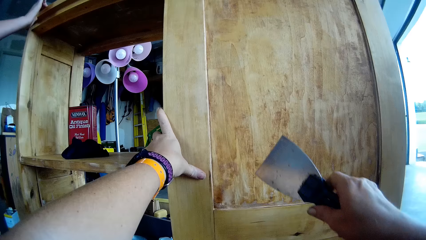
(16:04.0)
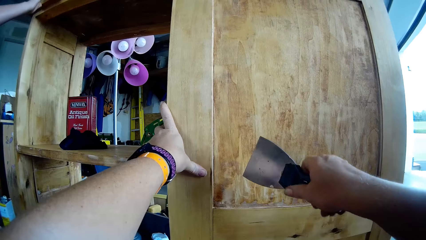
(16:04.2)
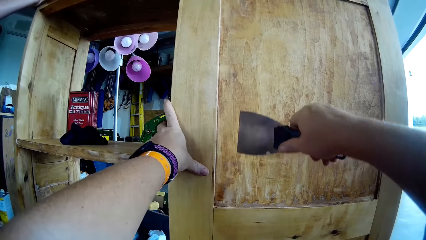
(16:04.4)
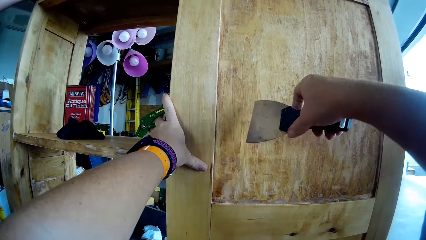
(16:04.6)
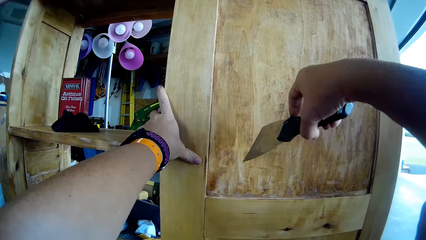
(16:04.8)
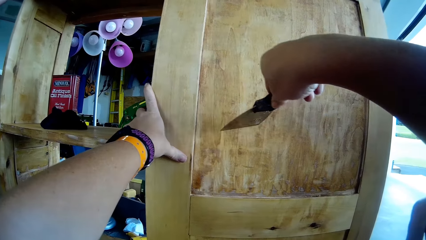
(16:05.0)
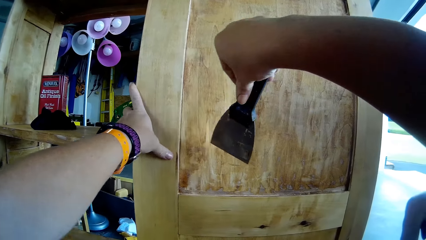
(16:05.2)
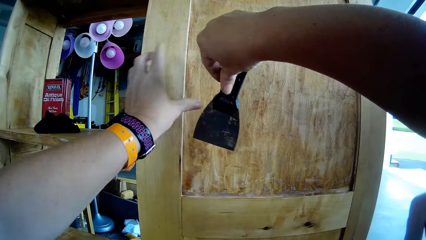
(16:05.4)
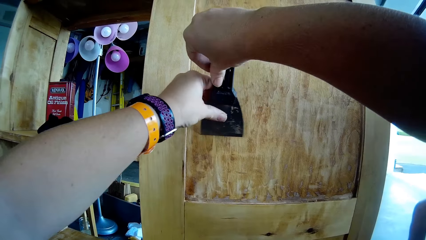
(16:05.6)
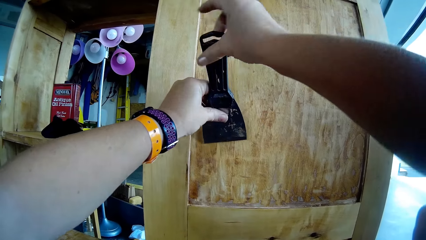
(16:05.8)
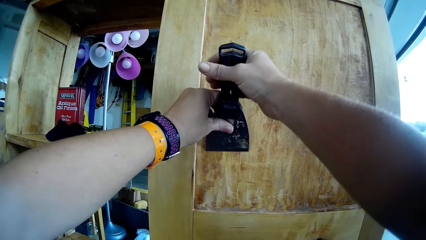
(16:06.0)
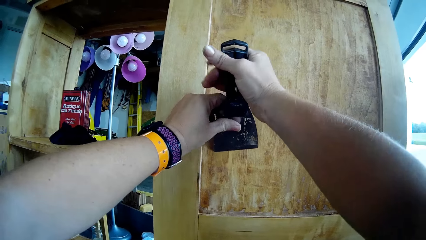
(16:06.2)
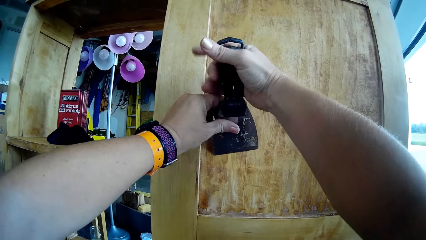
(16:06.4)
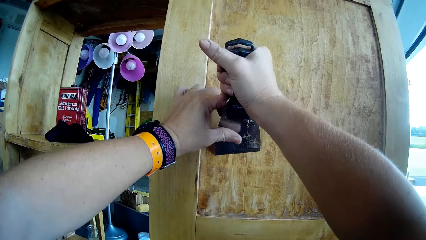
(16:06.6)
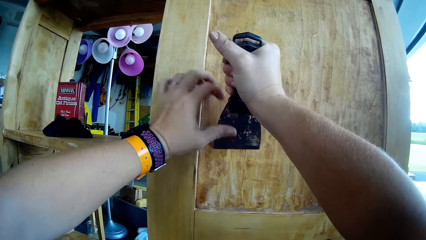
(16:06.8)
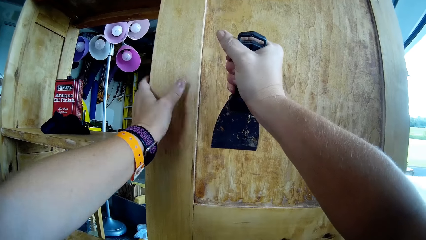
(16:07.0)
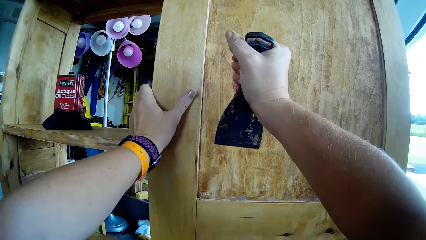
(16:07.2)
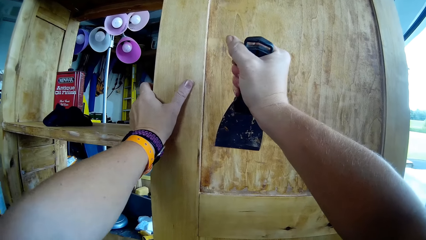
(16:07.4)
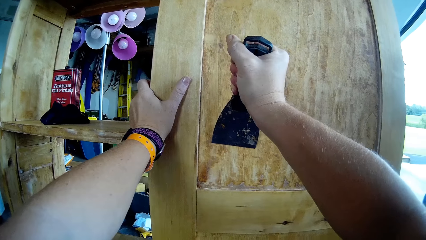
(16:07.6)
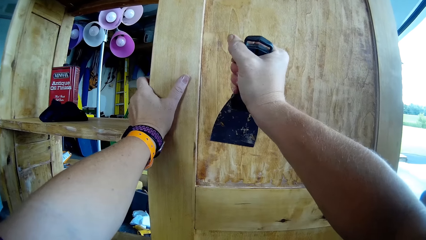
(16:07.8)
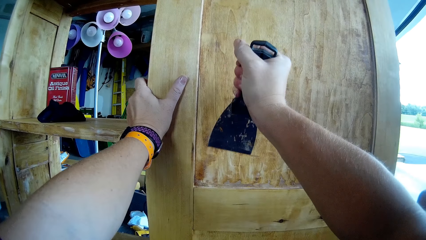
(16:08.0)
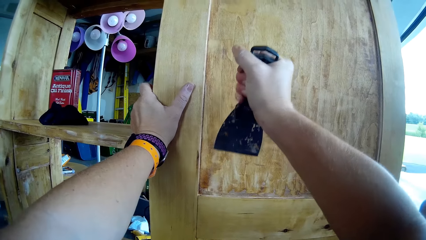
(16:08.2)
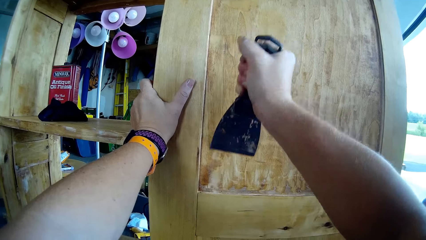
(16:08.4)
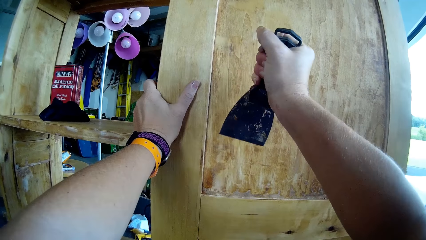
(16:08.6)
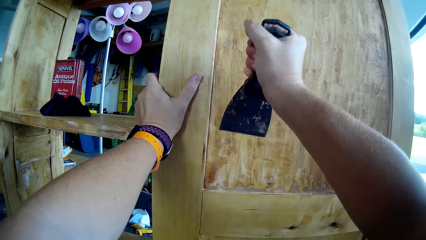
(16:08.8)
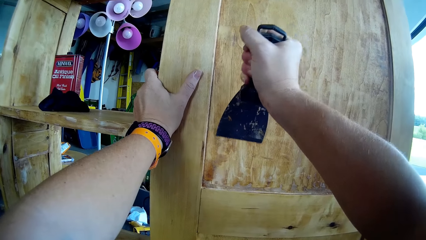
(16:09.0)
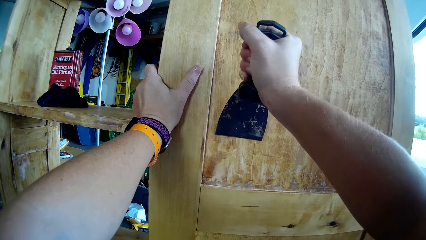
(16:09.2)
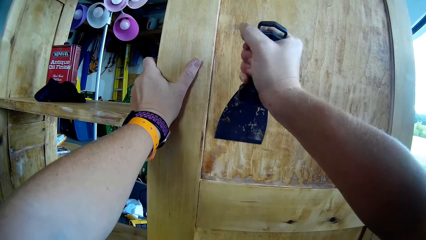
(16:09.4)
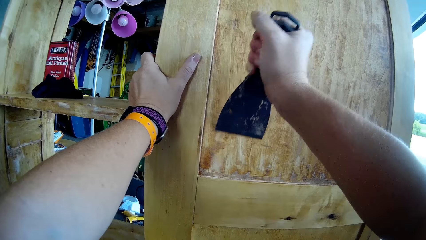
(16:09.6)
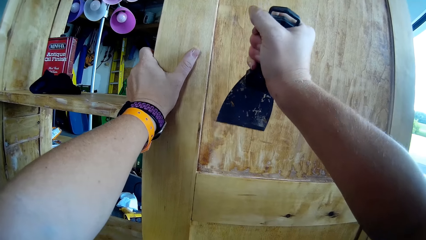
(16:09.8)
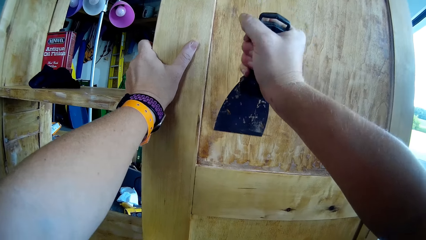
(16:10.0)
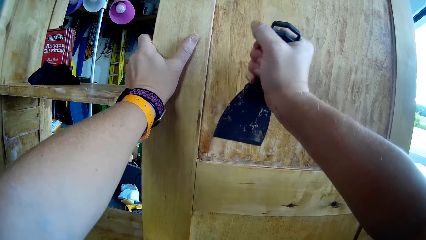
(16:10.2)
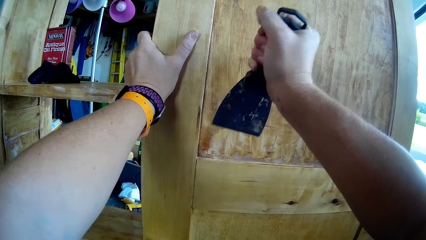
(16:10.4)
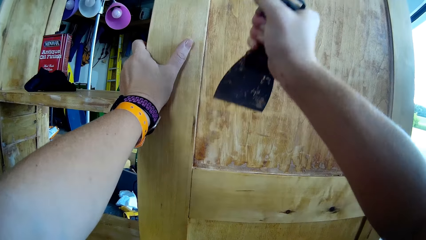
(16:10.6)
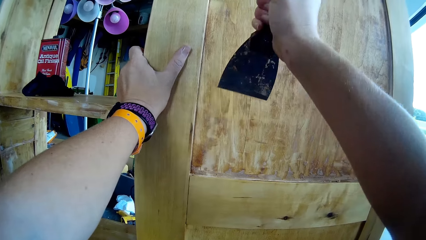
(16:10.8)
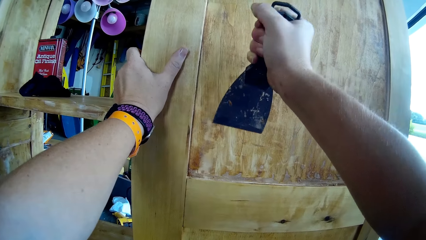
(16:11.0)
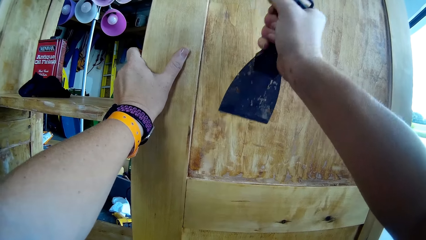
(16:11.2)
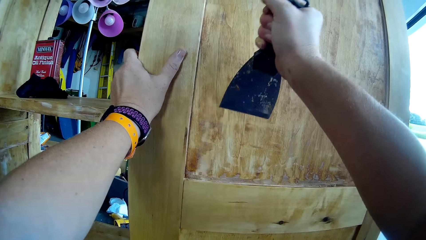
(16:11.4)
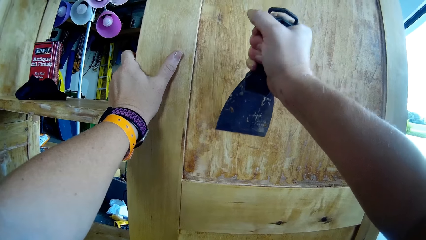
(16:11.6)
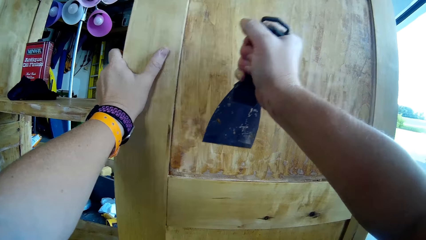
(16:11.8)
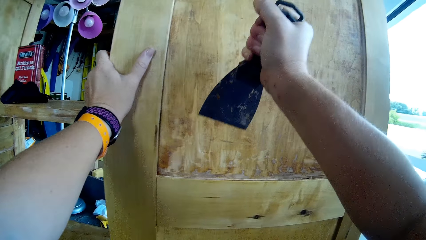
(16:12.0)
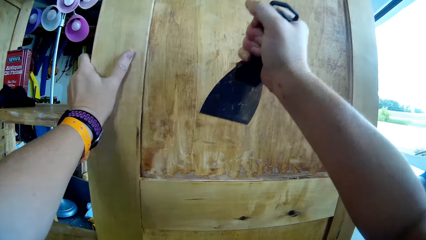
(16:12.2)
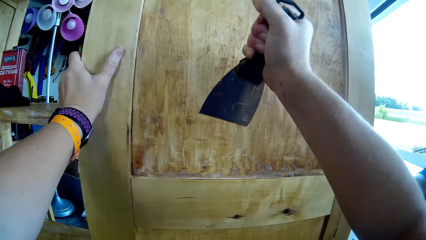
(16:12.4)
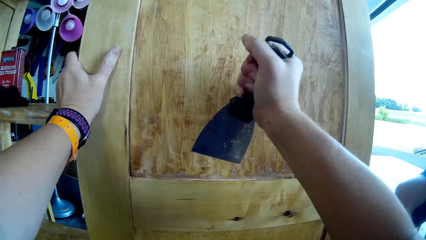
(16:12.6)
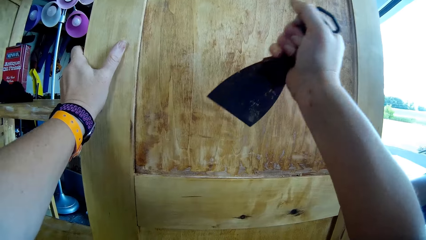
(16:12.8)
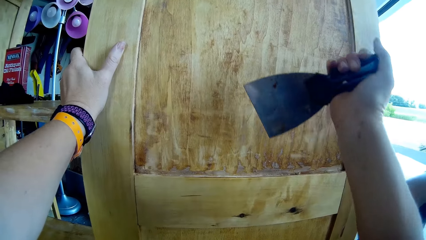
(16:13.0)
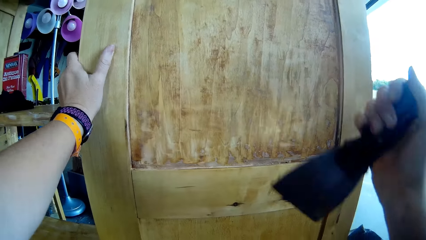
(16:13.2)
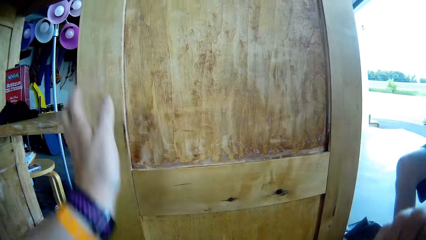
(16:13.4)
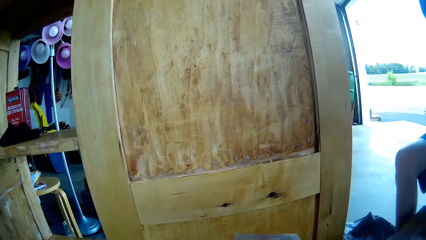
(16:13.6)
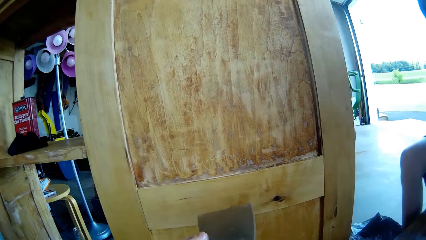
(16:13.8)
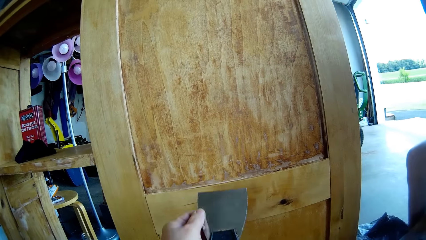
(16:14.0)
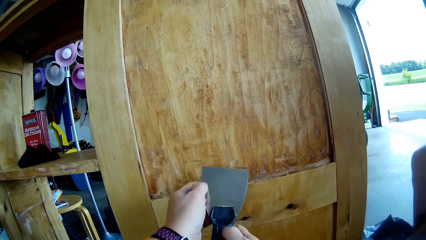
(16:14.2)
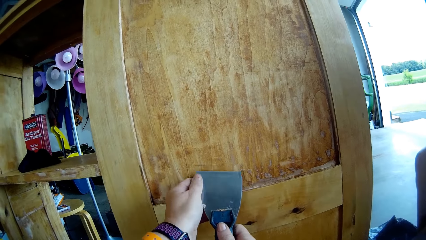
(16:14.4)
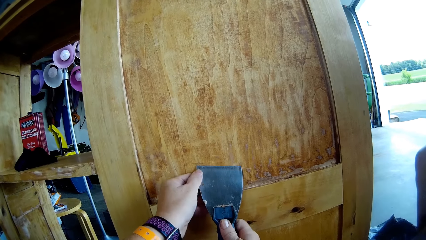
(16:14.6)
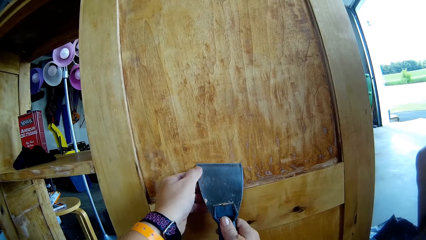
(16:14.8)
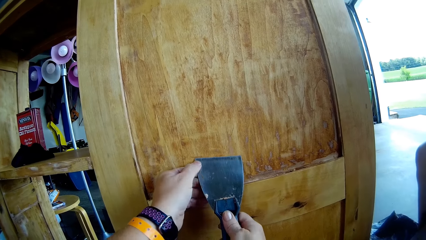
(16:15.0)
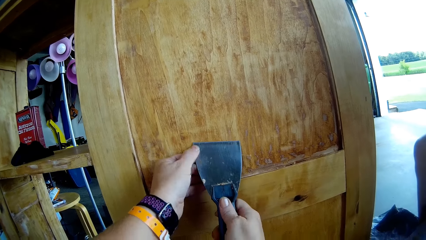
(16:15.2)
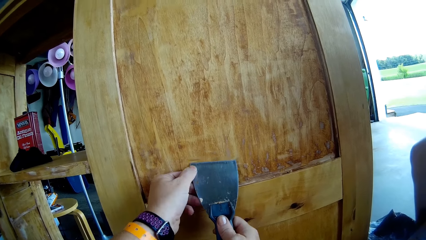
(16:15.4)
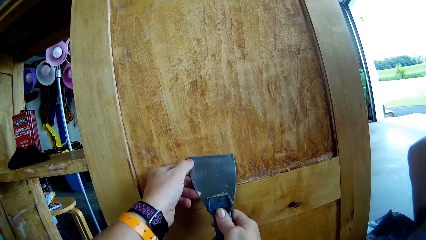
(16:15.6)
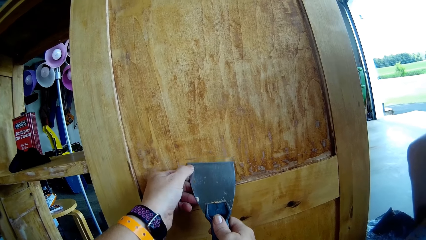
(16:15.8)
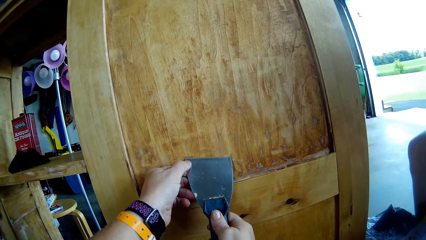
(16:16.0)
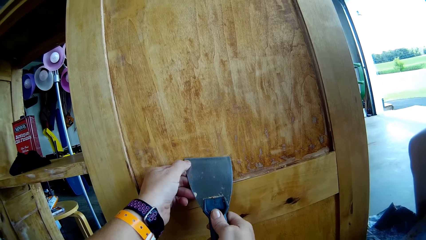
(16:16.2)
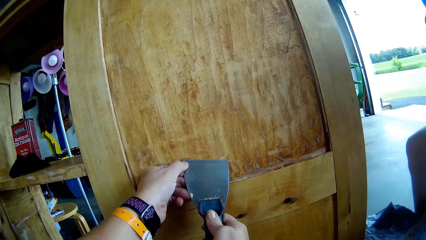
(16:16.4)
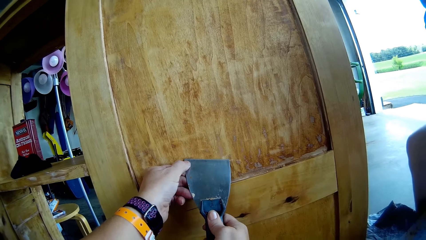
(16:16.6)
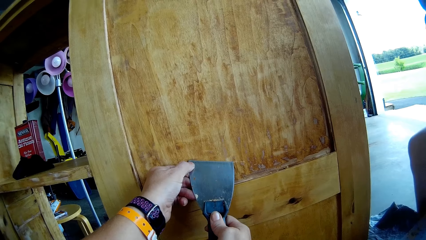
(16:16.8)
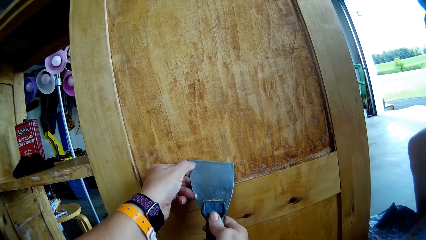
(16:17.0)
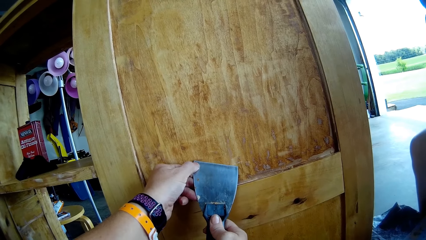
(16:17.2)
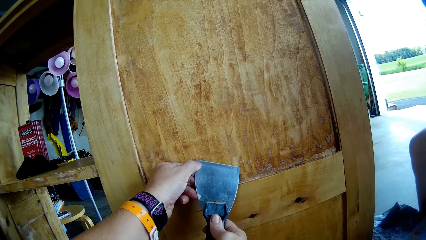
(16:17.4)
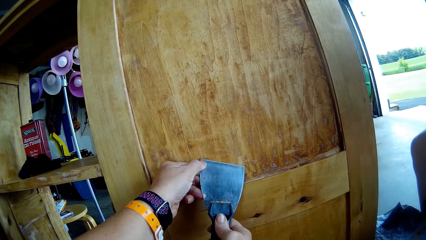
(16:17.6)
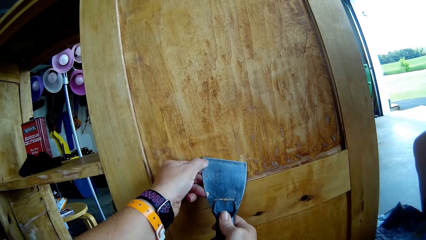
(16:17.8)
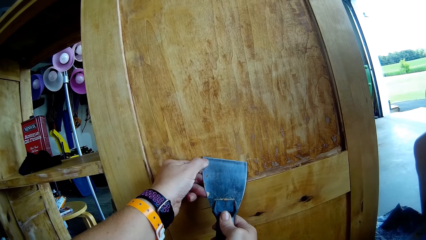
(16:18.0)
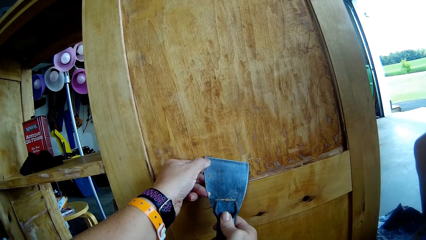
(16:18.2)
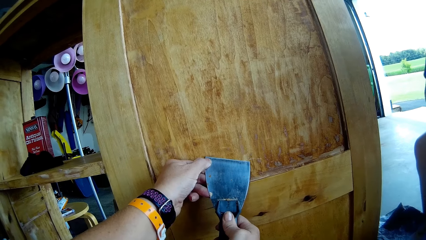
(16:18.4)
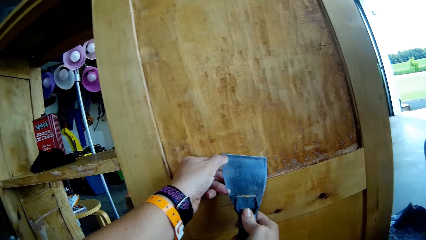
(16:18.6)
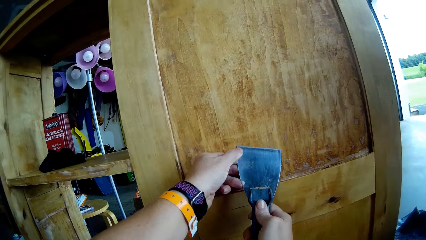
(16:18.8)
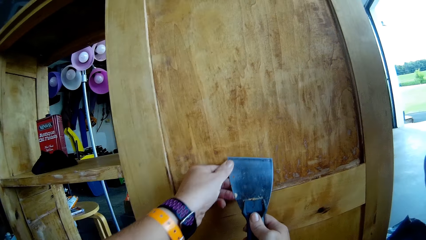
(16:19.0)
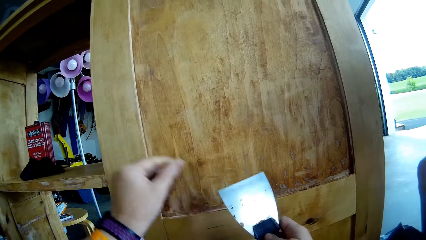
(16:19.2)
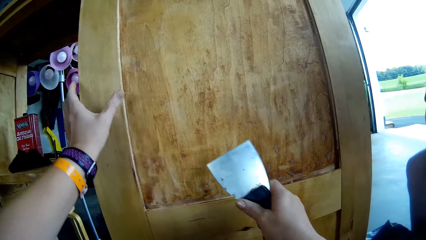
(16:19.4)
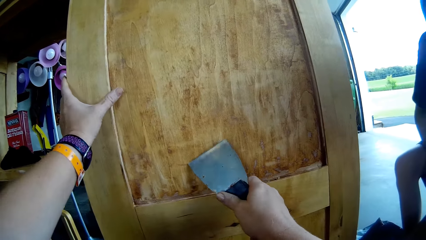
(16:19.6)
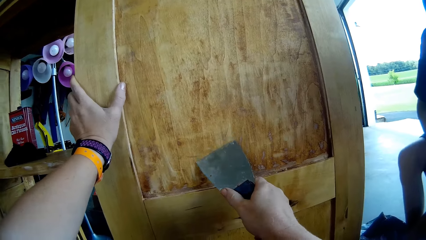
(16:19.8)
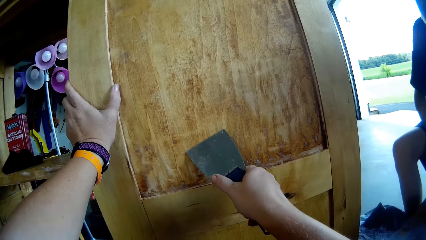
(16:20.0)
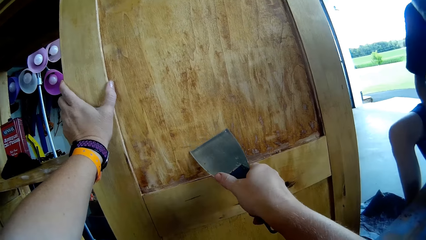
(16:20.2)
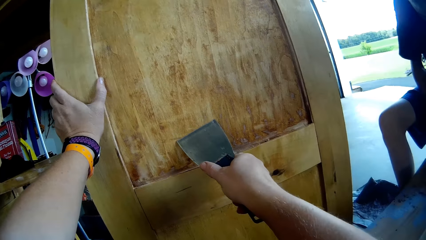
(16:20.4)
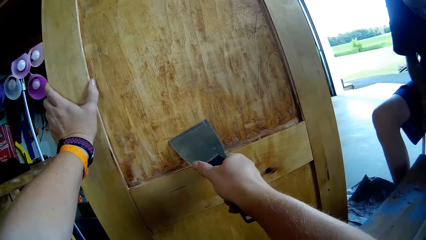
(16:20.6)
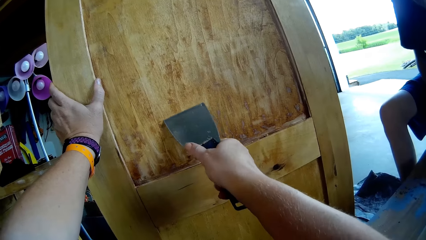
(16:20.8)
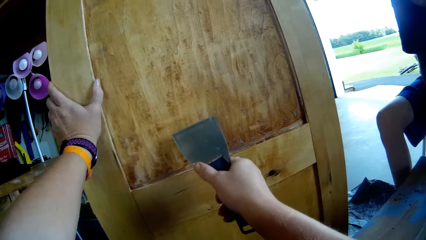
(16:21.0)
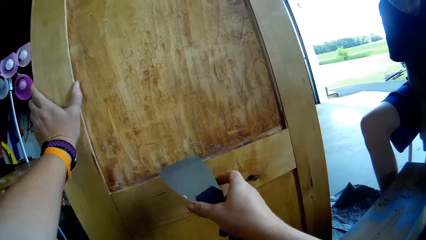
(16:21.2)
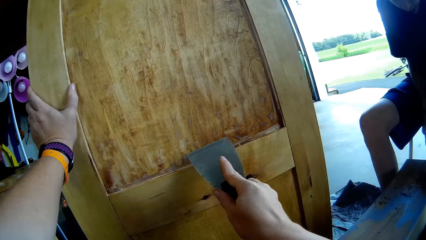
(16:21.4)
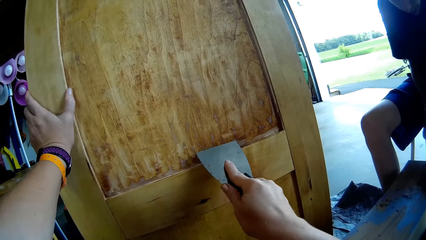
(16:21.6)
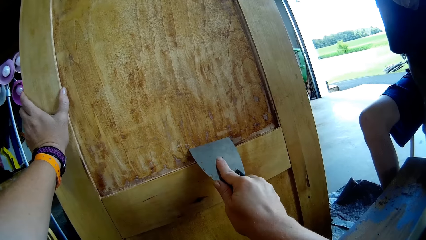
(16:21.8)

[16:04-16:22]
A girl holds the storage cabinet or table. The girl touches the table. The camera wearer turns a scraper. She holds the scraper with her left hand. She places her left hand on the storage cabinet. She holds the table. She scrapes the storage cabinet with the scraper. She removes the scraper from the storage cabinet. She holds the scraper. She places the scraper on the storage cabinet. She scrapes the storage cabinet with the scraper. She holds the table. She places her left hand on the storage cabinet. She scrapes the storage cabinet with the scraper.
